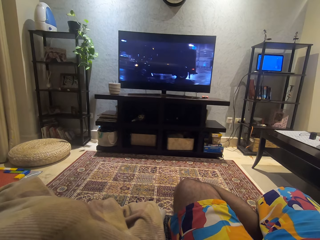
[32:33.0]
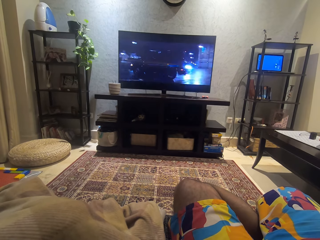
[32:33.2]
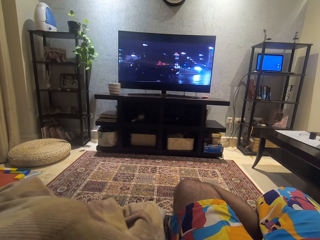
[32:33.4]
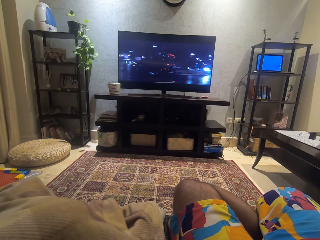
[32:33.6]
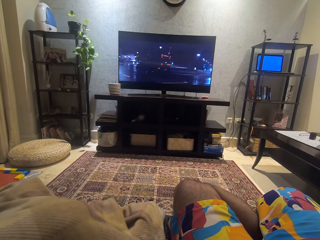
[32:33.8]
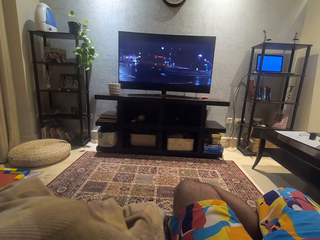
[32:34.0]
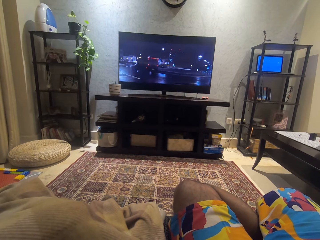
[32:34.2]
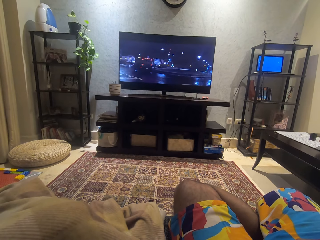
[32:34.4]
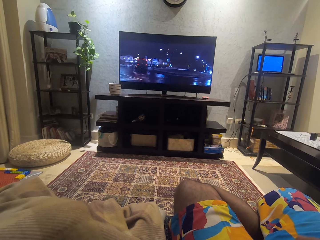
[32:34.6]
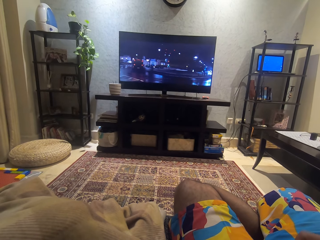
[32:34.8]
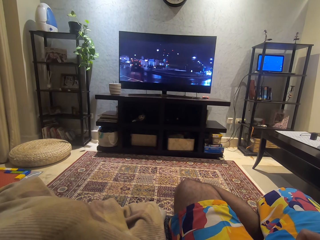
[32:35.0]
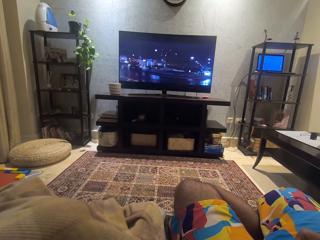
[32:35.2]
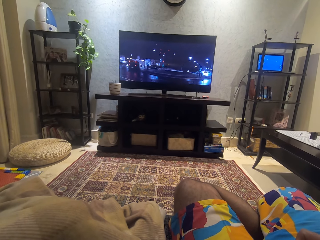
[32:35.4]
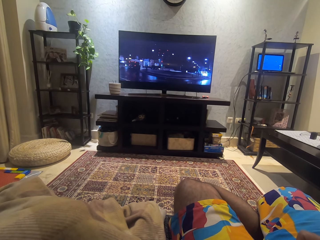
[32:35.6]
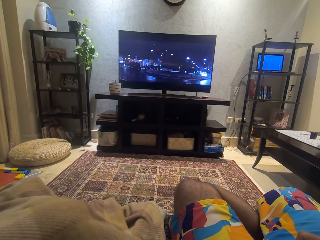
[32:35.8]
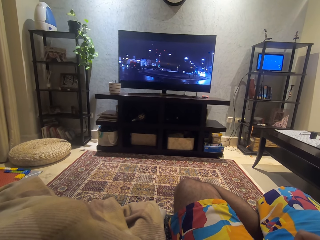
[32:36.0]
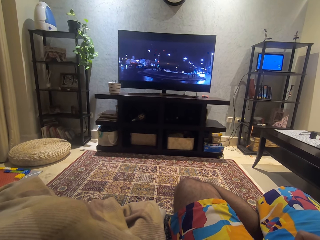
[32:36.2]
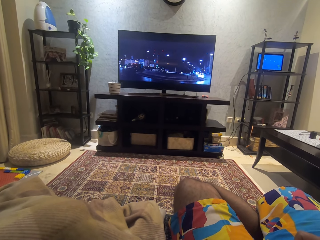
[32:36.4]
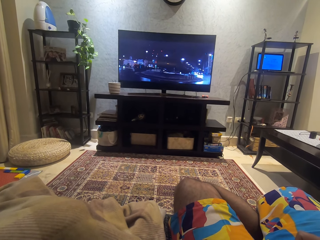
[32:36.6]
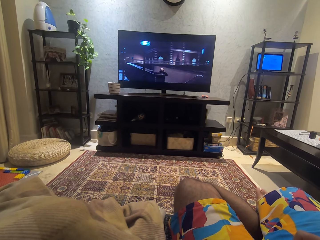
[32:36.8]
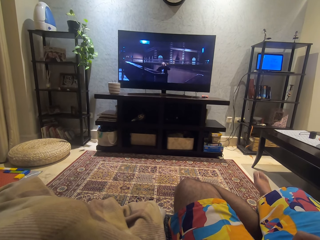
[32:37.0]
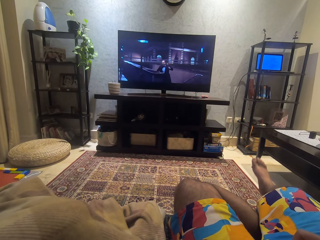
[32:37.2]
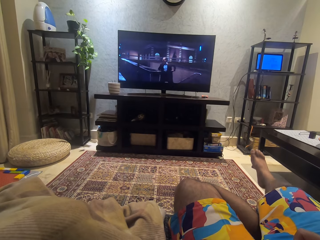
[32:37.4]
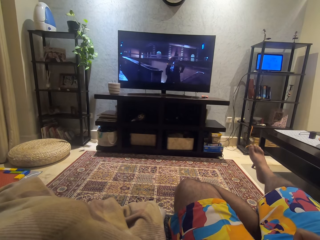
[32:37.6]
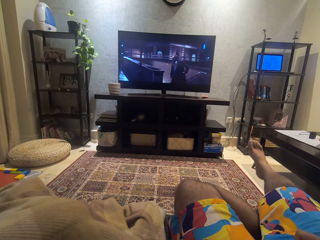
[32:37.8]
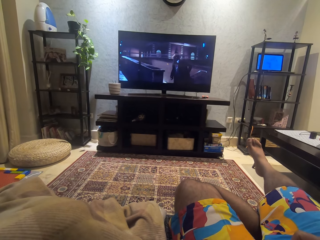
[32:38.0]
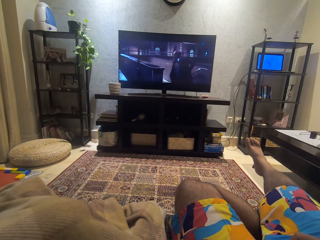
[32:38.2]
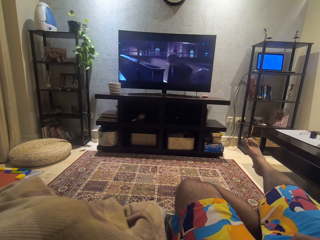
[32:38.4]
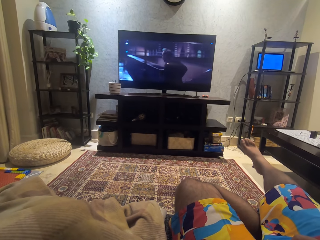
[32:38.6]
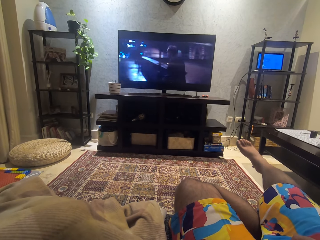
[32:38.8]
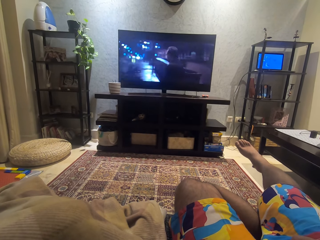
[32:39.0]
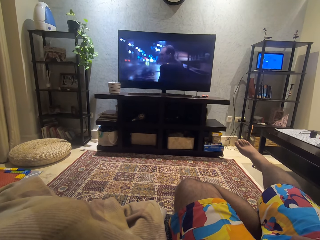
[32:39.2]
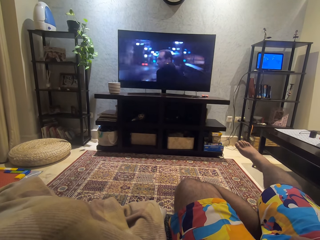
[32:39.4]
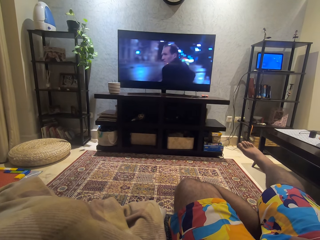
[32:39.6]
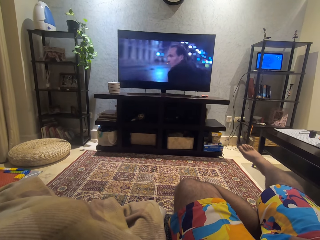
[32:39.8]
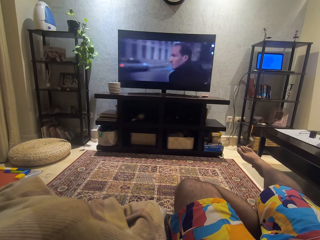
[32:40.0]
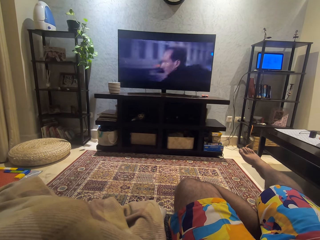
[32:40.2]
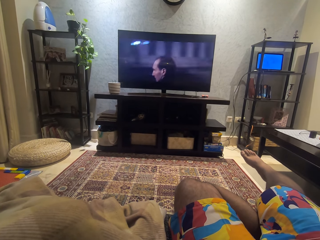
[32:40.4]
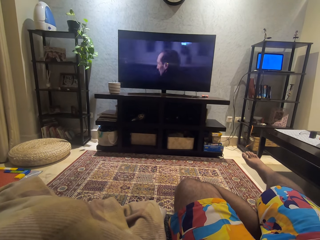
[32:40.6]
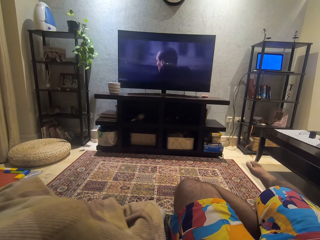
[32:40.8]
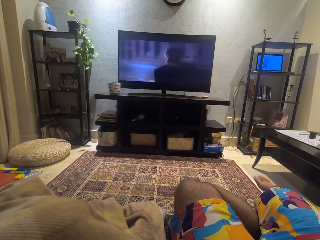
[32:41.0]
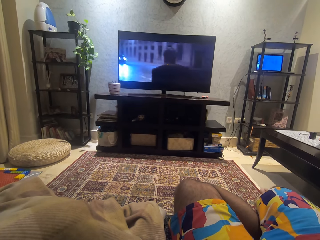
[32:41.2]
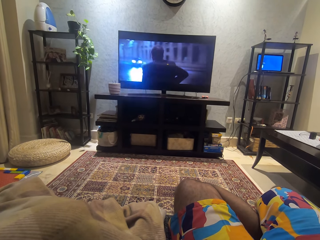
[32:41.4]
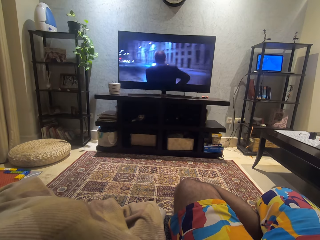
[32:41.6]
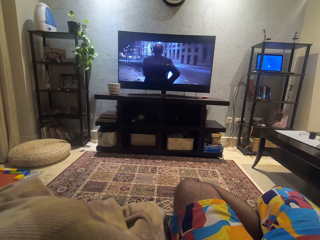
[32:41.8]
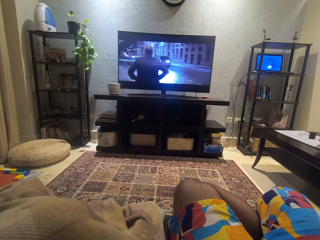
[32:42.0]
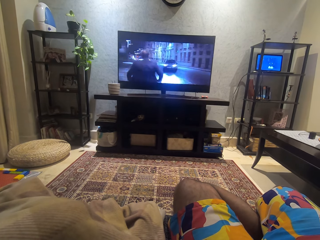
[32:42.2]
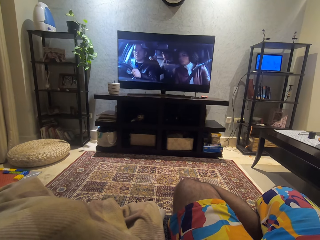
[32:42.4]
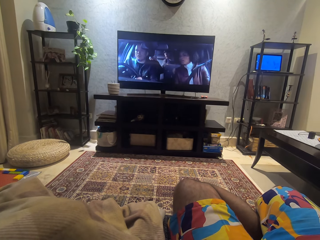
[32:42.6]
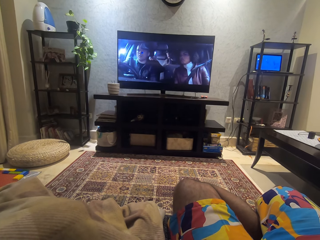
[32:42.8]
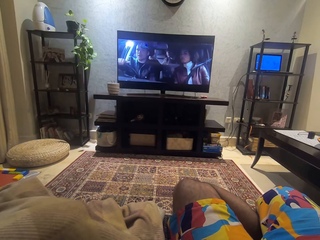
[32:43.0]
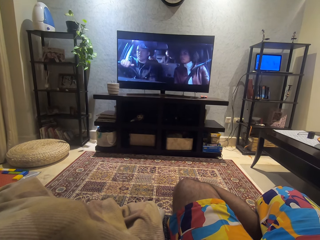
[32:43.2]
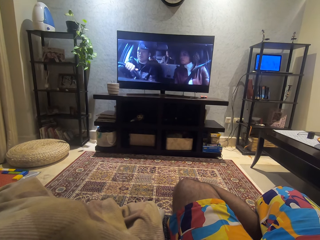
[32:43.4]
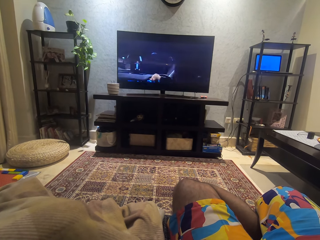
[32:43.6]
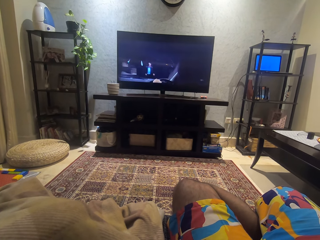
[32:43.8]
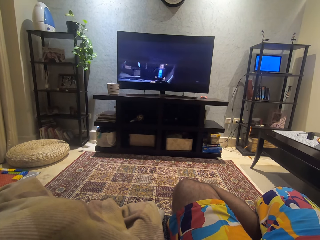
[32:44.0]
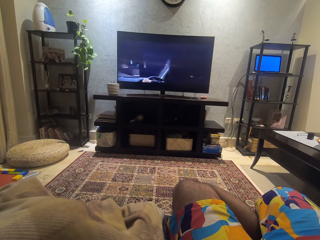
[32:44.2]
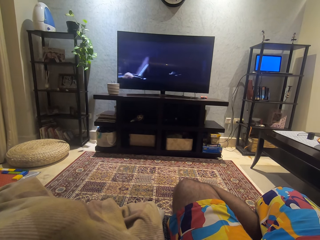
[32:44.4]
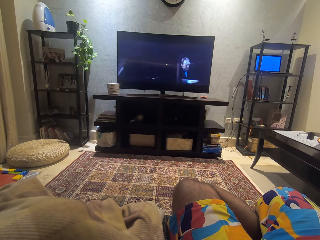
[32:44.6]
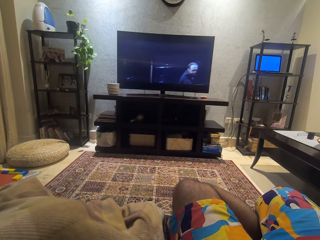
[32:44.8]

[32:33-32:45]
The camera wearer stretches the right leg.

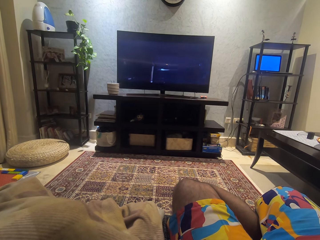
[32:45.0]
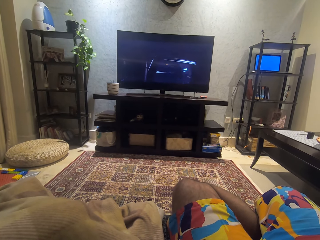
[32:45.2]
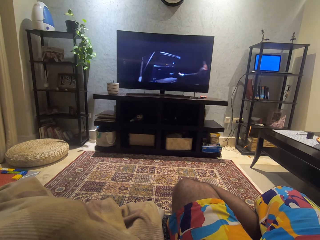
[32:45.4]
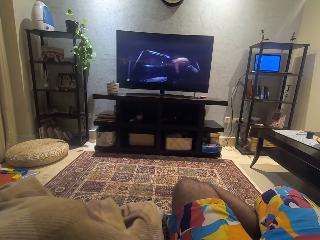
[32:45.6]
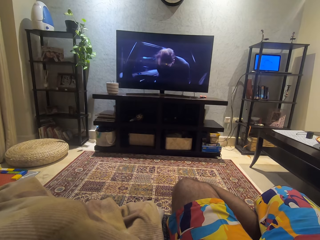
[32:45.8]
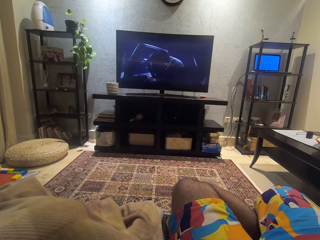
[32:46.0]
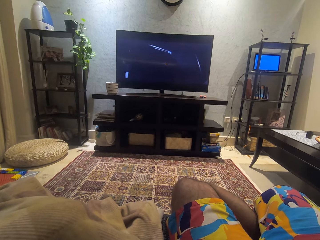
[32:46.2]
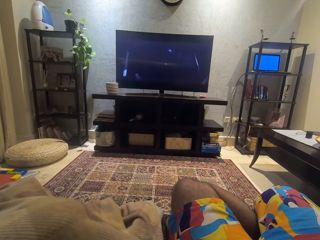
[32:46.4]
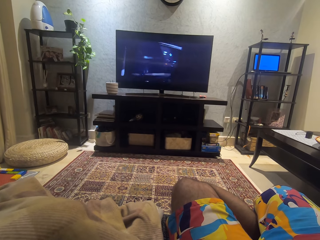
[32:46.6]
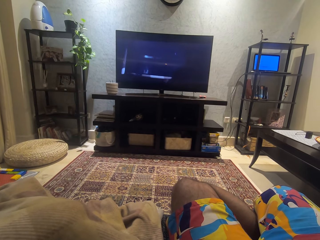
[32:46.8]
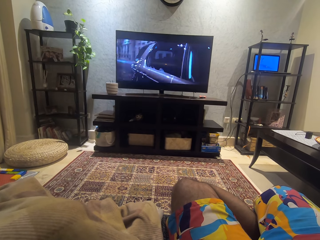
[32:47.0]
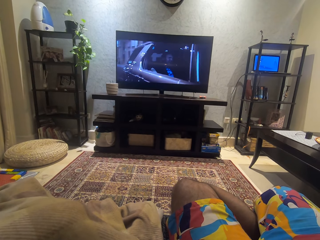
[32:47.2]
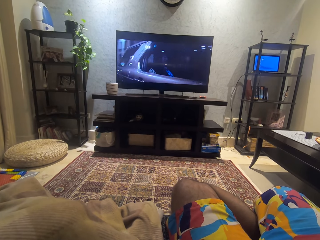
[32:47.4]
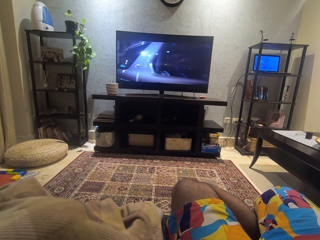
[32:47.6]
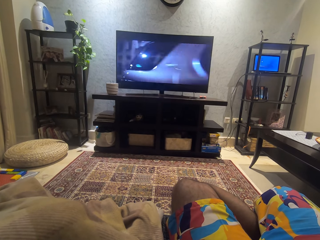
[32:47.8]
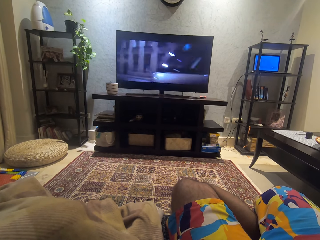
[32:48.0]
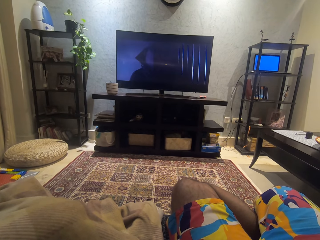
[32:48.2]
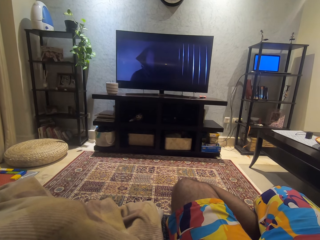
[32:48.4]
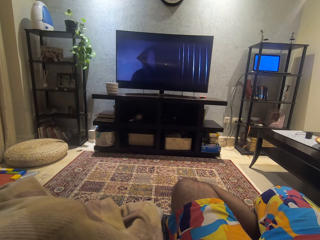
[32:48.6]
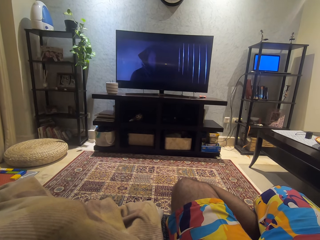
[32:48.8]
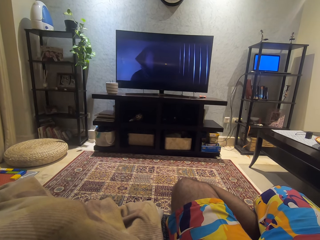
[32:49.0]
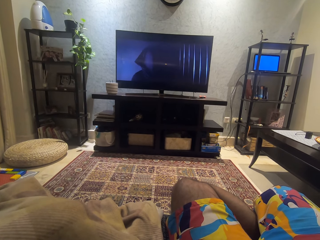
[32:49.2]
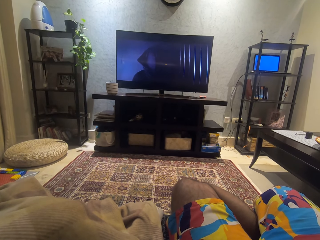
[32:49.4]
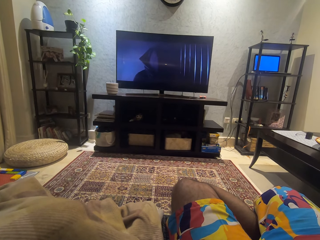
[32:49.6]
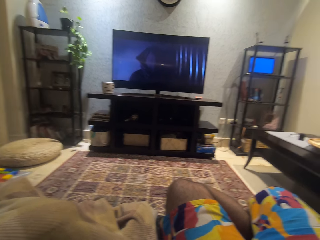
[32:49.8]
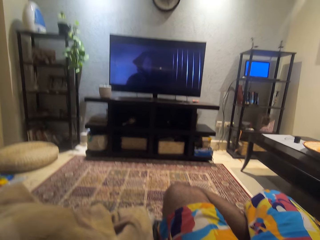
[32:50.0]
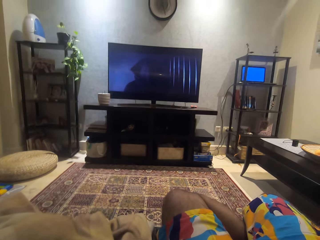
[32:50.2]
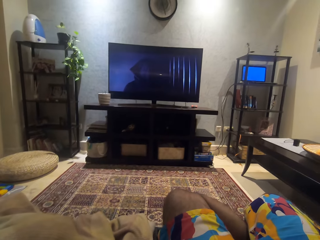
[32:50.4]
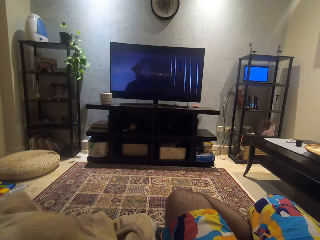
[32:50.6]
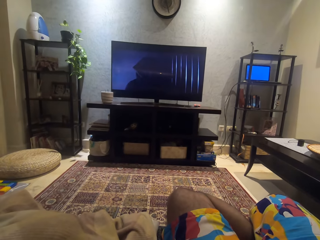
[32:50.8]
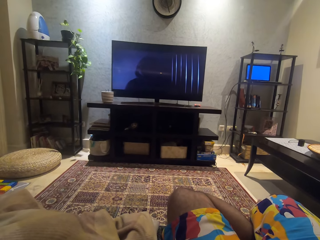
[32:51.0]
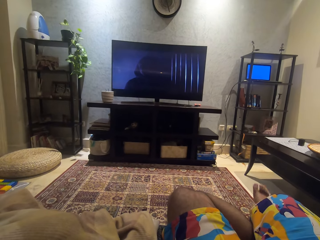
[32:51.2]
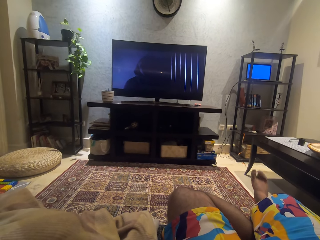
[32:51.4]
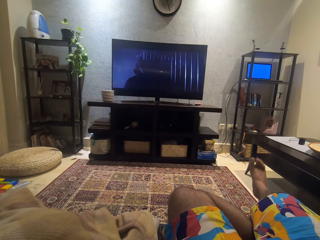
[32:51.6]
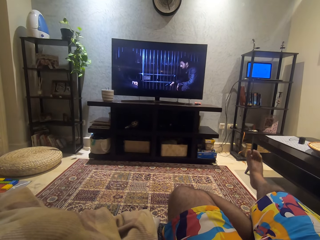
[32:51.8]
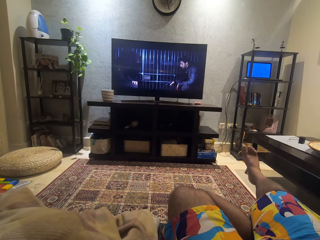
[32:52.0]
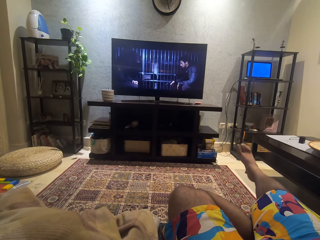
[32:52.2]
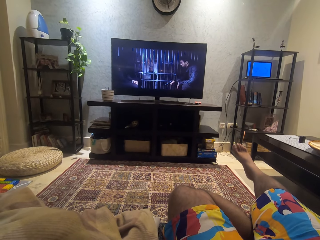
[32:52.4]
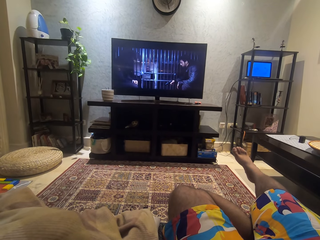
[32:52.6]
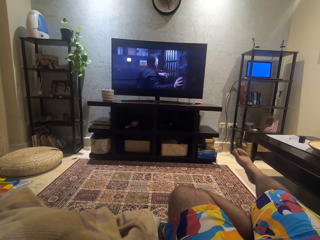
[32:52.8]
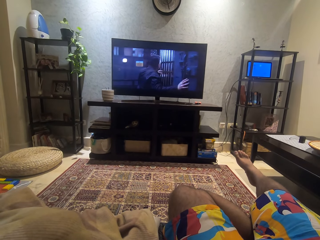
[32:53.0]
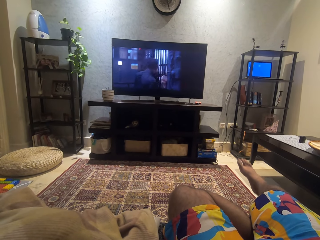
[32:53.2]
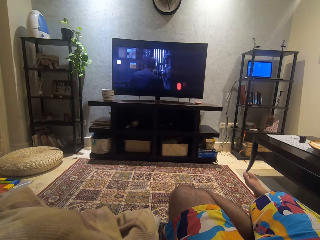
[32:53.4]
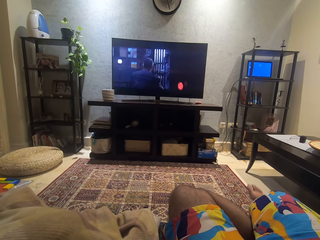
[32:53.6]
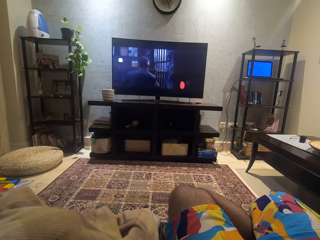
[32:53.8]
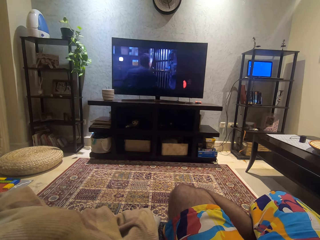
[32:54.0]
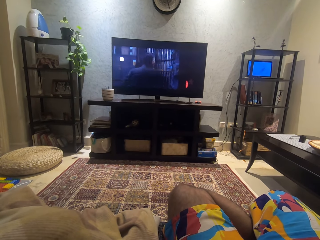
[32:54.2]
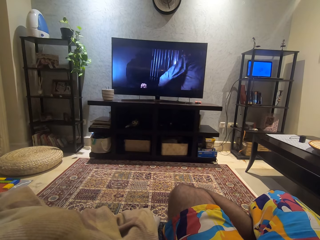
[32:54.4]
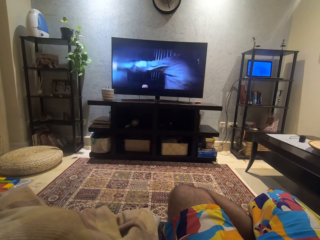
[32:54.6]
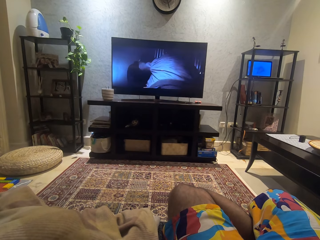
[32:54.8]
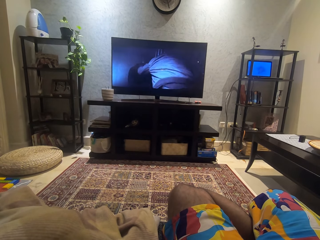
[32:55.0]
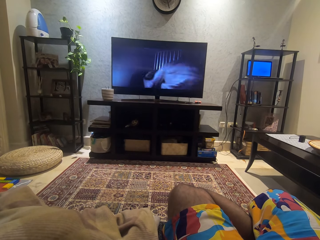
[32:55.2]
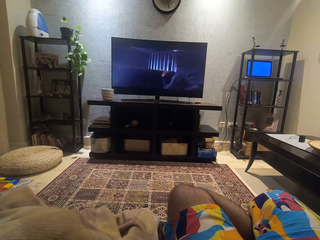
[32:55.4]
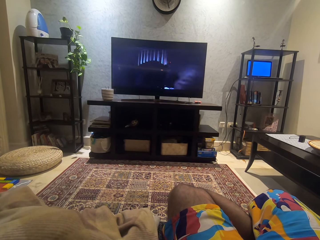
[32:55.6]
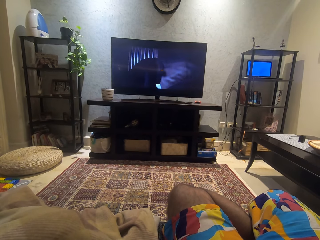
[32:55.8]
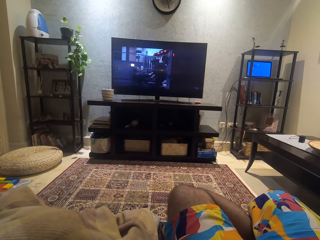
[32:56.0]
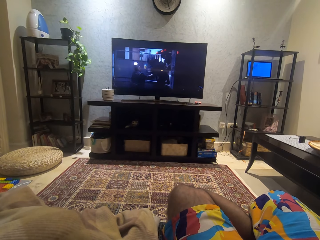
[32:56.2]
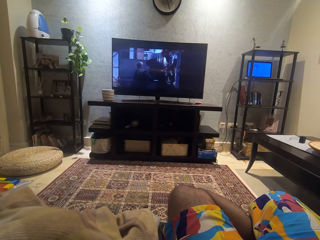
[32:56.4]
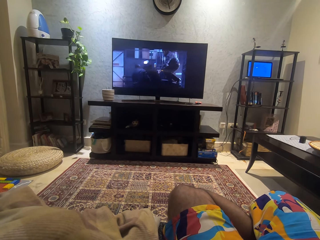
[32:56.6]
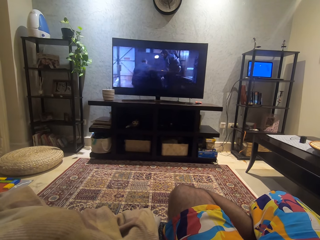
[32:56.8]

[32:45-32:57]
The camera wearer stretches the right leg.
